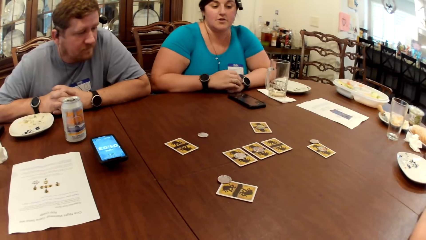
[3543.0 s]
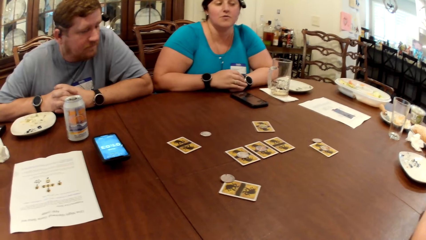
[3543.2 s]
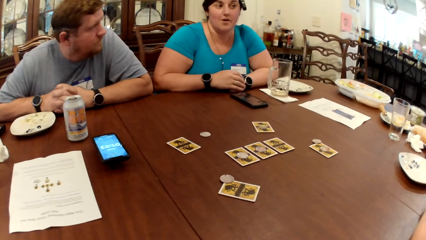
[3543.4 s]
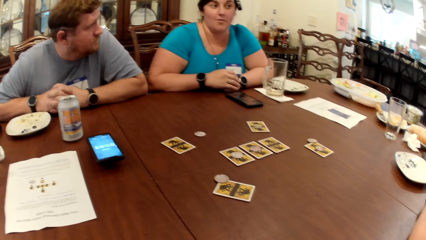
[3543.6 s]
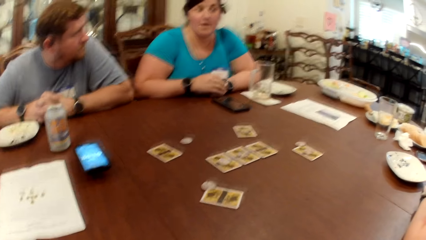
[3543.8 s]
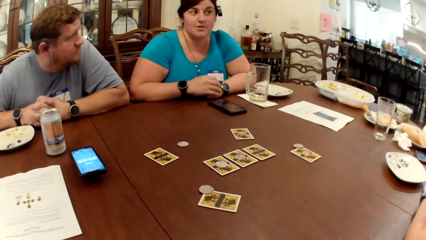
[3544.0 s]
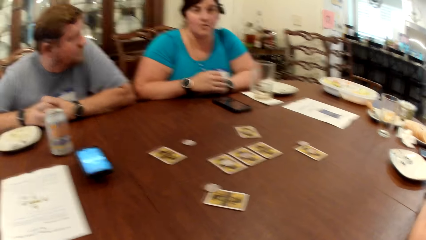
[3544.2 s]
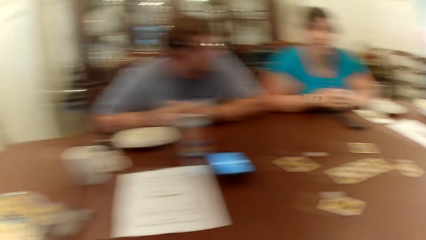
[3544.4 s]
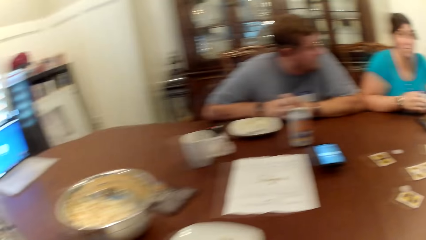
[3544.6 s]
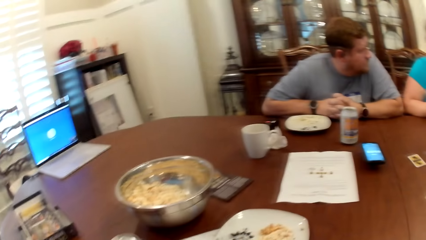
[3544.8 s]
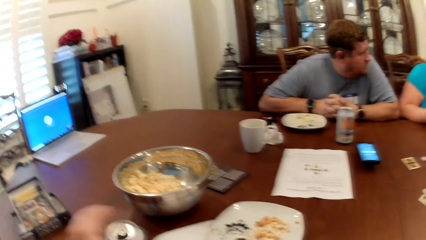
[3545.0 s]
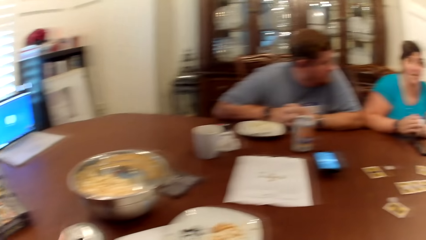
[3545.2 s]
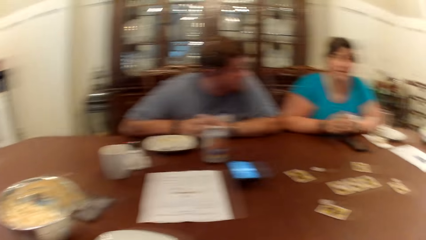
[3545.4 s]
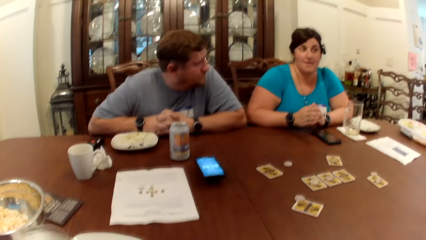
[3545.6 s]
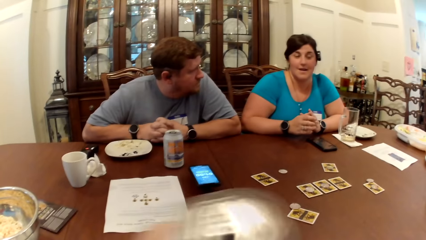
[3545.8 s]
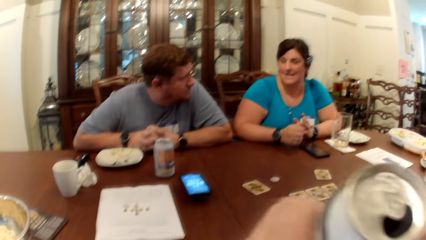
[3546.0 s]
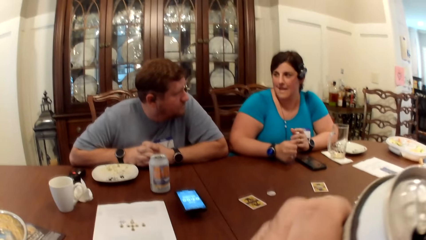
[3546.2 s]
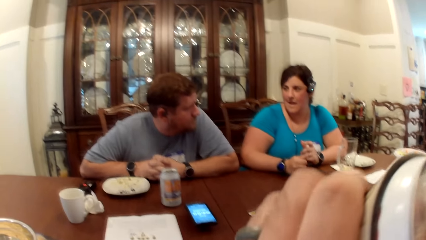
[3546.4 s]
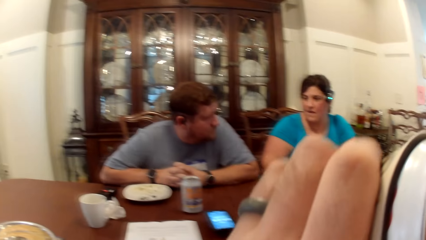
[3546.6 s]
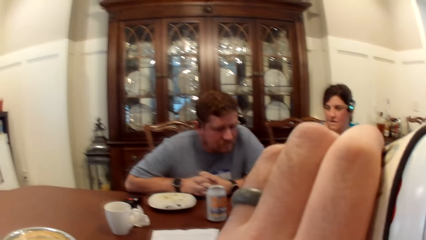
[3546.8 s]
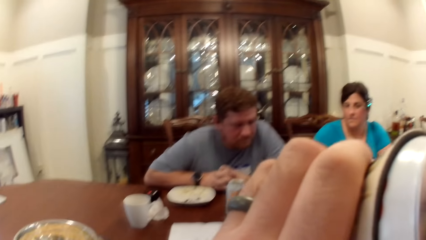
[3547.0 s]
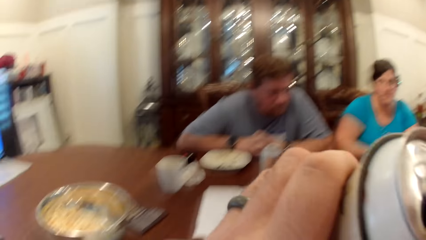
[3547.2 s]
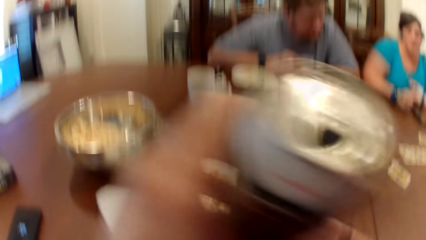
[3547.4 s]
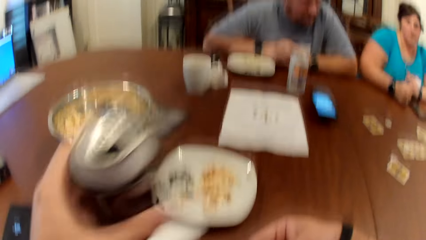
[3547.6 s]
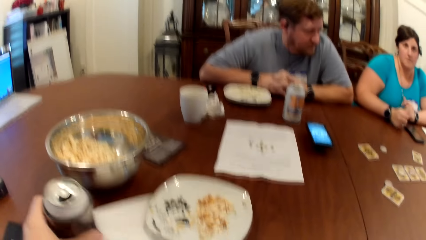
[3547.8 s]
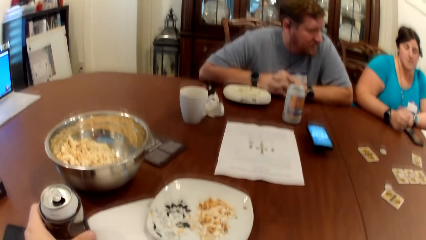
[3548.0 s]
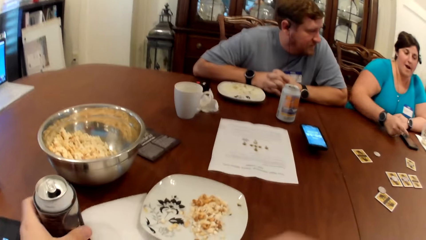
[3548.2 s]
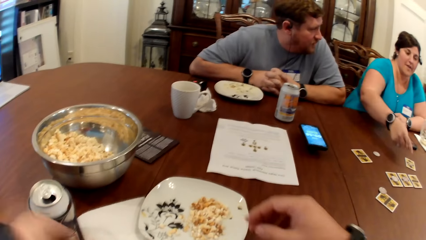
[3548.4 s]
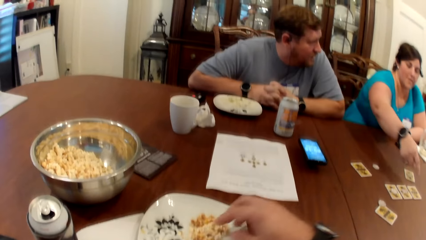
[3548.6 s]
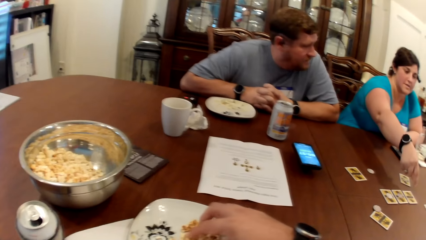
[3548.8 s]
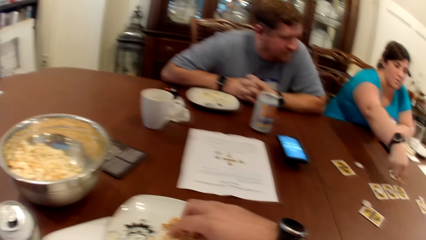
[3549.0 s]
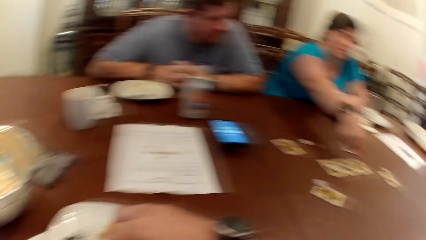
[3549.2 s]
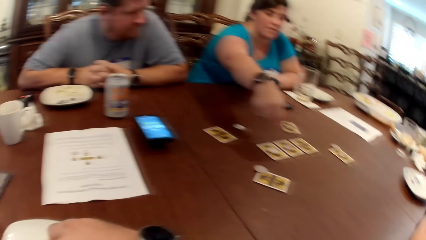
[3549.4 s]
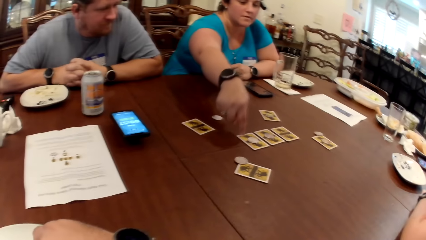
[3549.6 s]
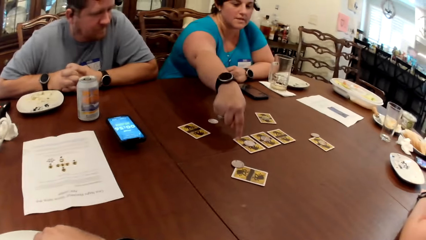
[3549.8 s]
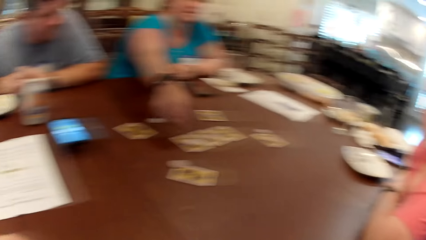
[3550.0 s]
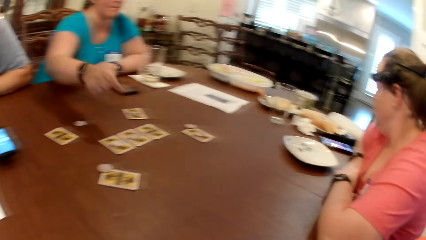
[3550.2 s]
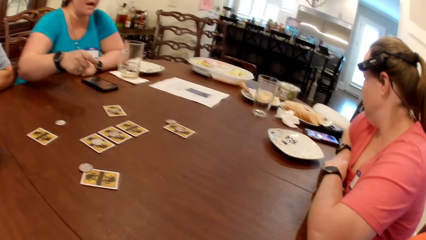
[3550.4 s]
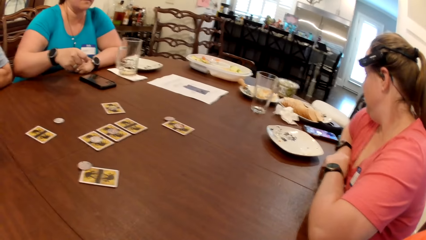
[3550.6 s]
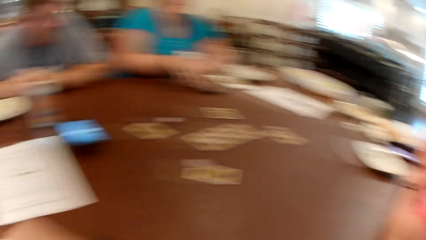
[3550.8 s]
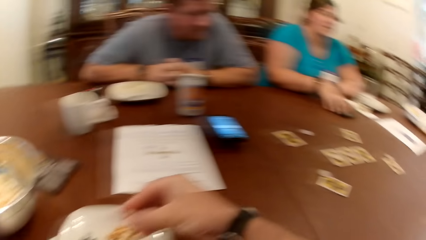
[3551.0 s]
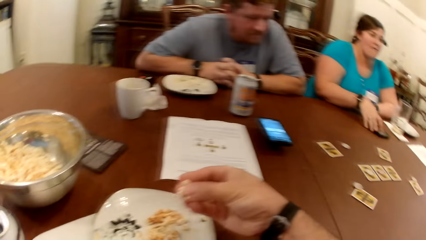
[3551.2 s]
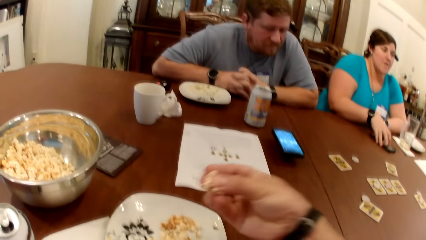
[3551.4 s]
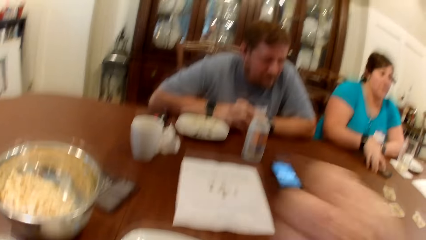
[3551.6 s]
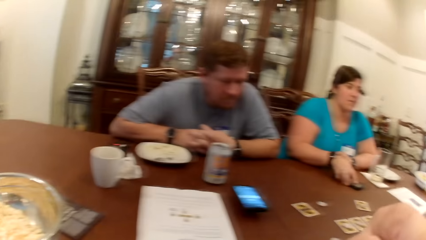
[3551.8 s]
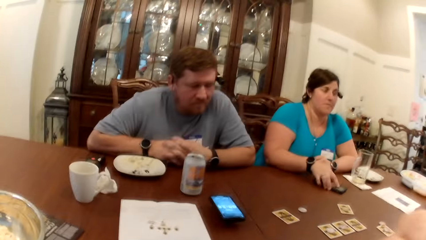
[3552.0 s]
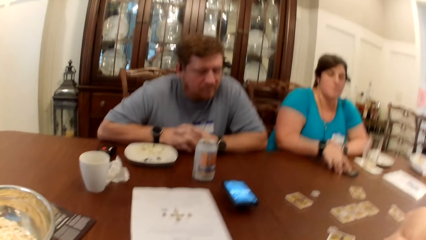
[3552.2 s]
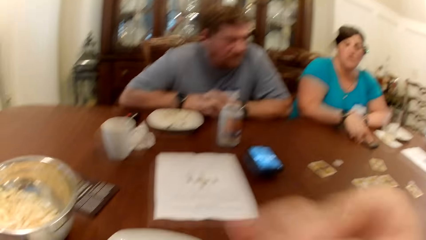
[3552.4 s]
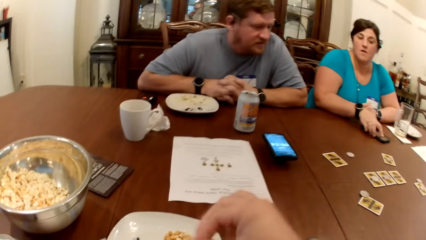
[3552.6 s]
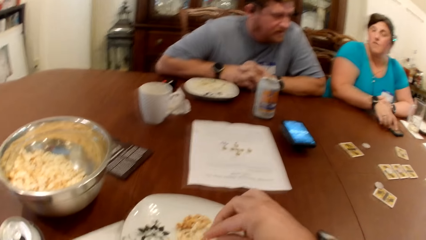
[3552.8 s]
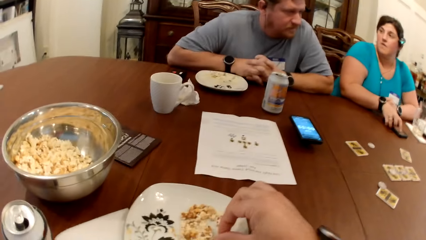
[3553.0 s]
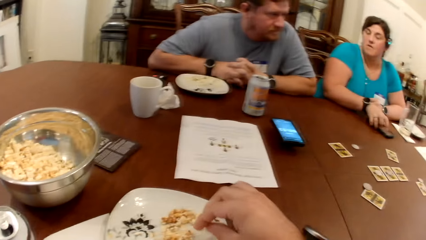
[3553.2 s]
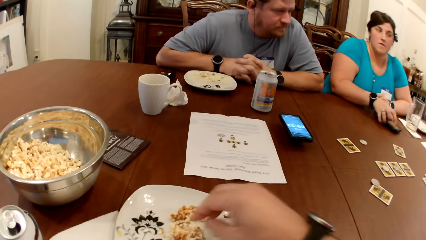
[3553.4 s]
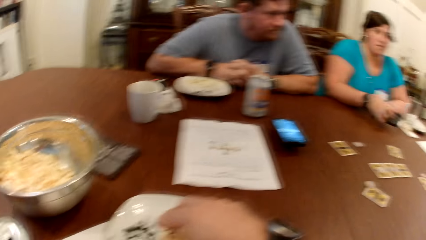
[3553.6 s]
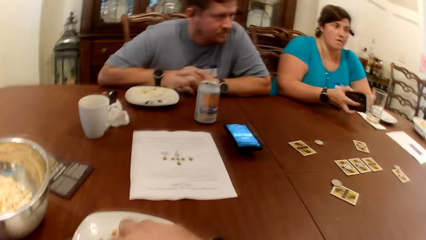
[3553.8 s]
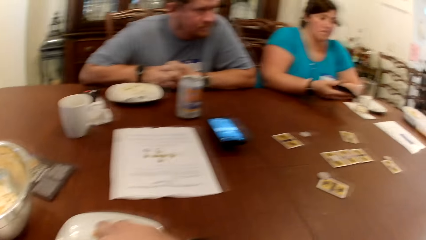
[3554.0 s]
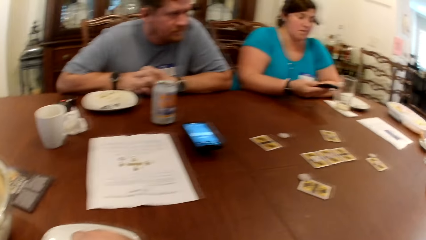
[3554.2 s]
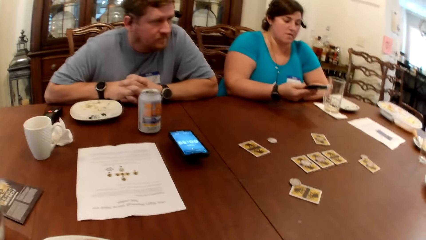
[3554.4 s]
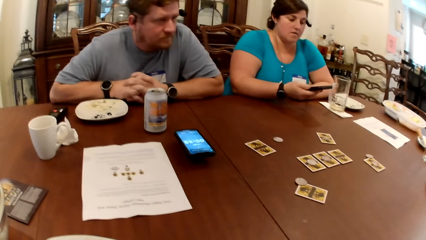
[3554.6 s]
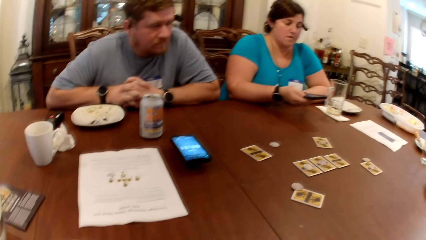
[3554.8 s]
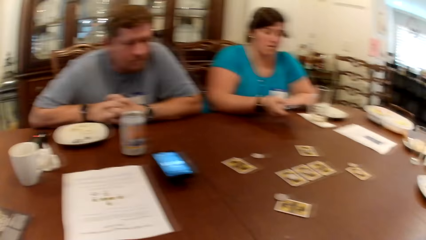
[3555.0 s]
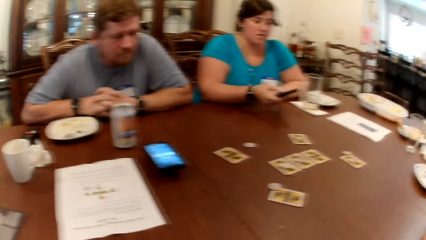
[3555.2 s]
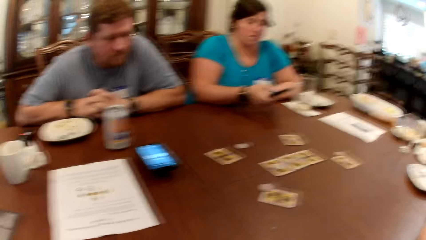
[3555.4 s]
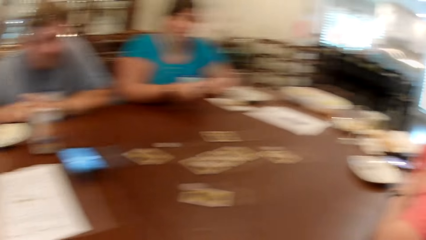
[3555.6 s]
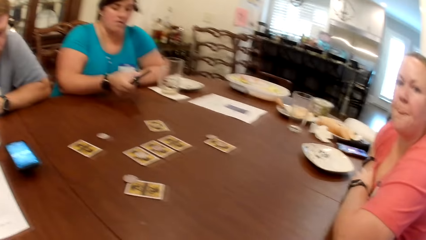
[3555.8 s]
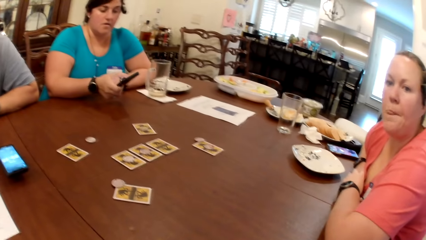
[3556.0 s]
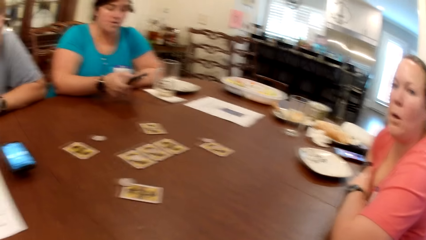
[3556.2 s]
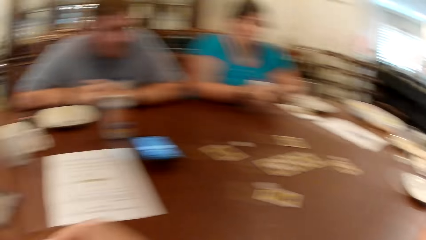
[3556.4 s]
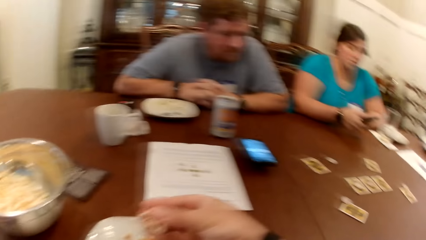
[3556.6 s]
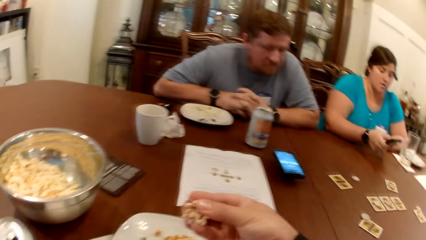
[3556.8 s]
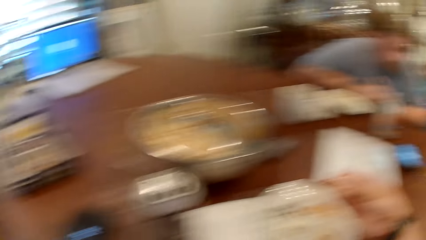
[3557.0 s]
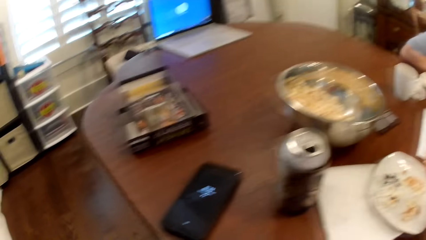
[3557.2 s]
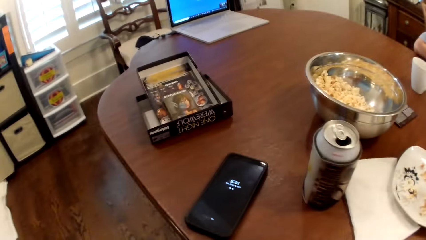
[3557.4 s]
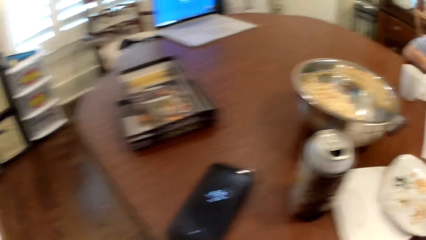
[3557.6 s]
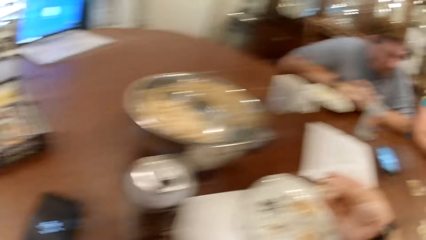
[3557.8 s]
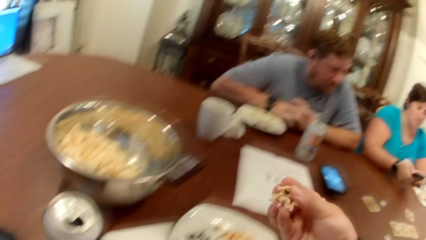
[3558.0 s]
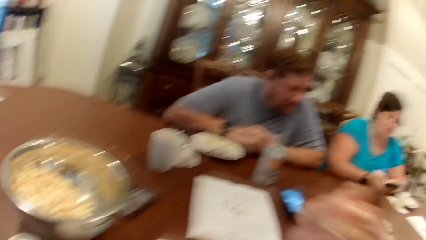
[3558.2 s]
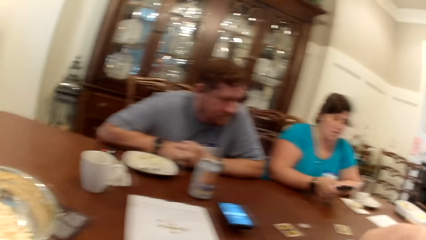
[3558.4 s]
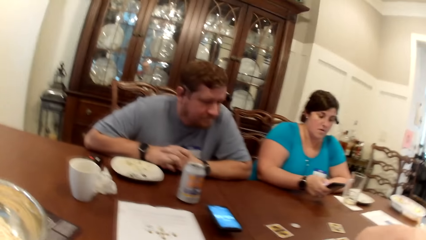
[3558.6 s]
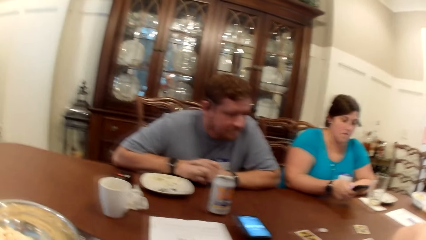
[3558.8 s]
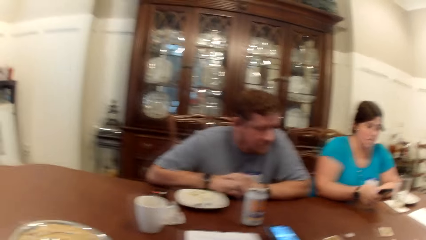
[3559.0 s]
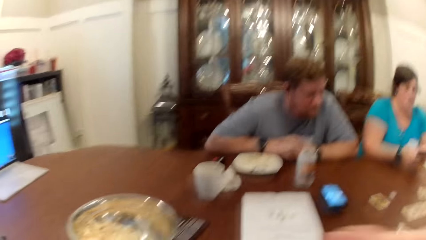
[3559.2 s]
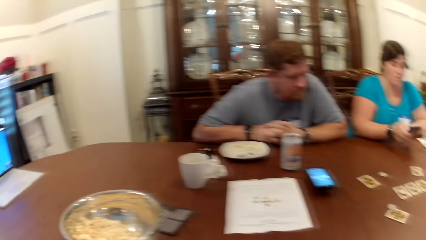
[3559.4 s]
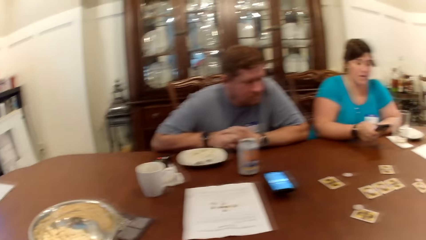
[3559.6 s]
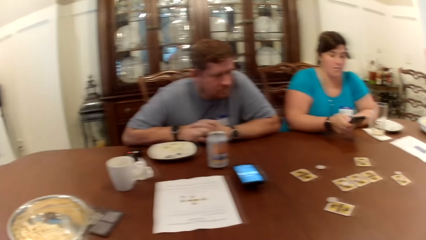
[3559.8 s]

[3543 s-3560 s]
A woman interacts with the group of people. The camera wearer picks a can from the table with his left hand. He drinks a drink from the can. He drops the can on the table with his left hand. He scoops food from the plate. He picks popcorn from the plate with his right hand. The woman picks a phone from the table with her left hand. The camera wearer eats the food in the hand. He stares around the room. He picks popcorn from the plate with his right hand. The woman holds the phone with both hands and operates the phone. The camera wearer interacts with the group of people.
